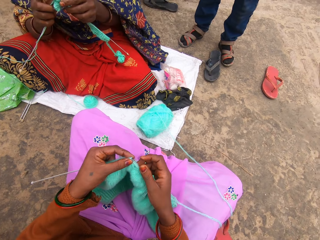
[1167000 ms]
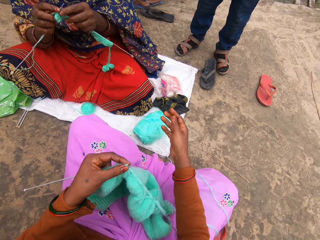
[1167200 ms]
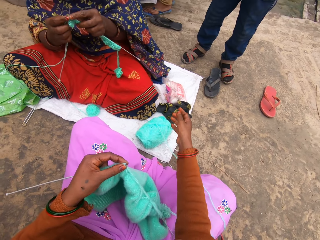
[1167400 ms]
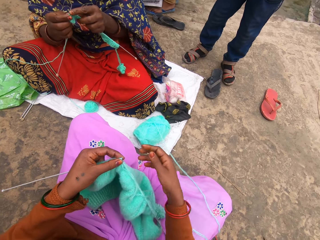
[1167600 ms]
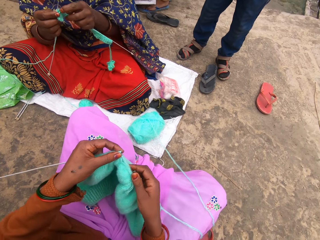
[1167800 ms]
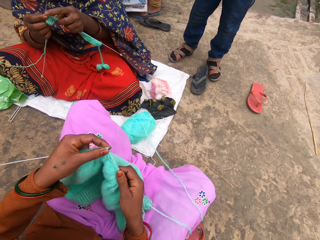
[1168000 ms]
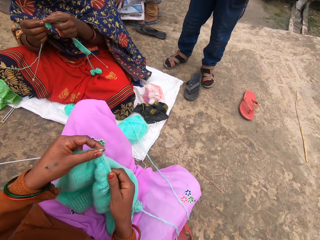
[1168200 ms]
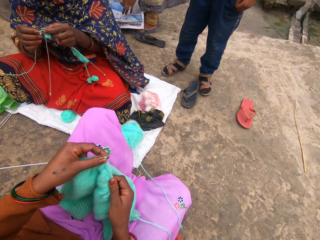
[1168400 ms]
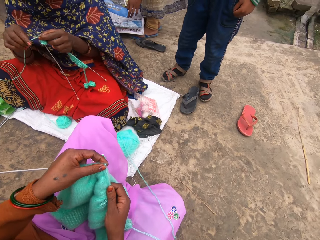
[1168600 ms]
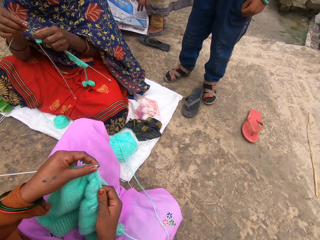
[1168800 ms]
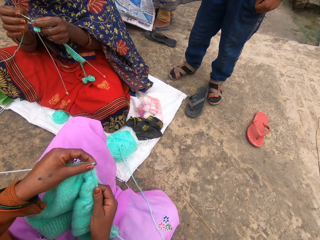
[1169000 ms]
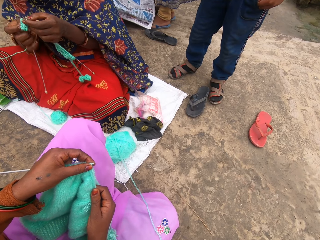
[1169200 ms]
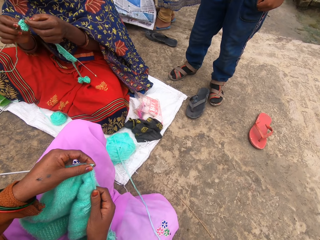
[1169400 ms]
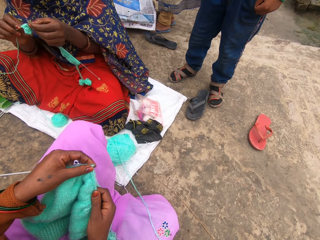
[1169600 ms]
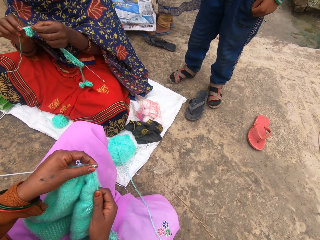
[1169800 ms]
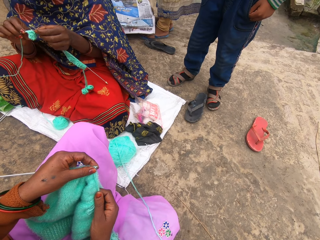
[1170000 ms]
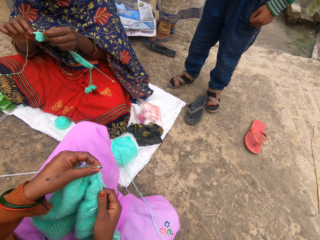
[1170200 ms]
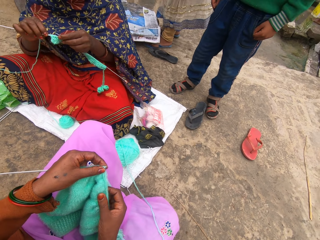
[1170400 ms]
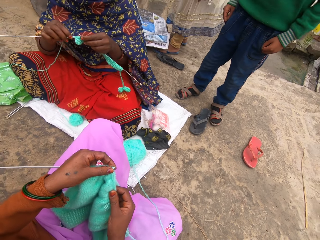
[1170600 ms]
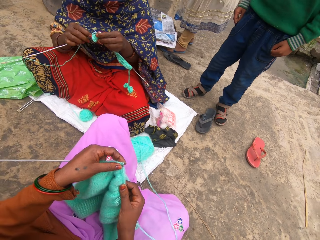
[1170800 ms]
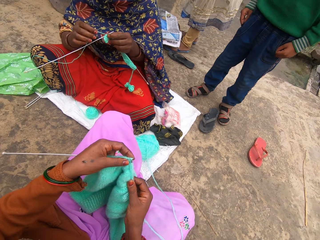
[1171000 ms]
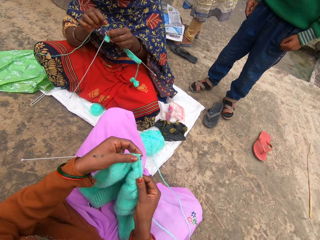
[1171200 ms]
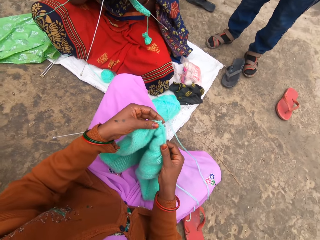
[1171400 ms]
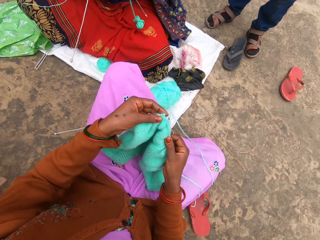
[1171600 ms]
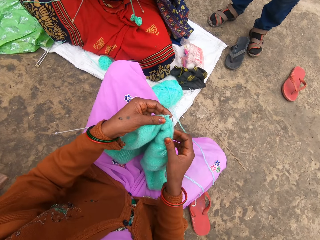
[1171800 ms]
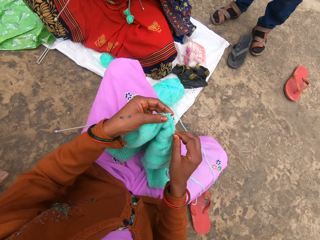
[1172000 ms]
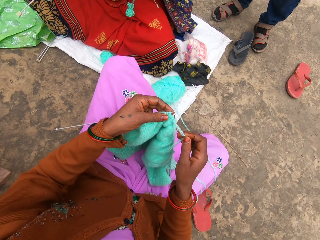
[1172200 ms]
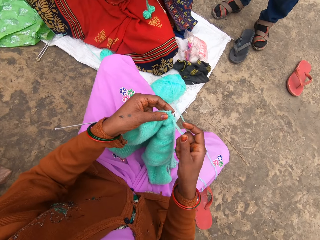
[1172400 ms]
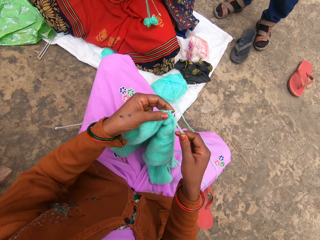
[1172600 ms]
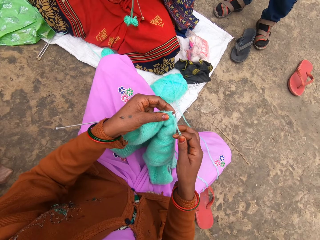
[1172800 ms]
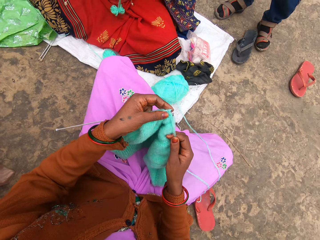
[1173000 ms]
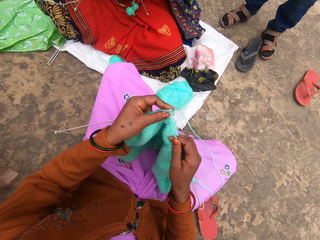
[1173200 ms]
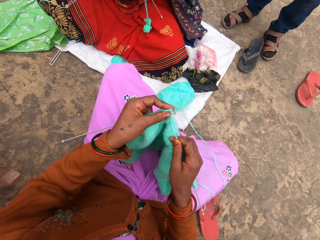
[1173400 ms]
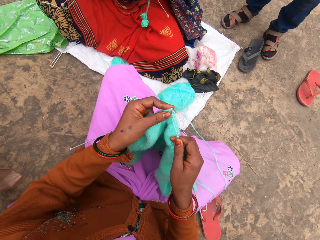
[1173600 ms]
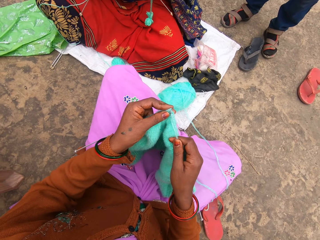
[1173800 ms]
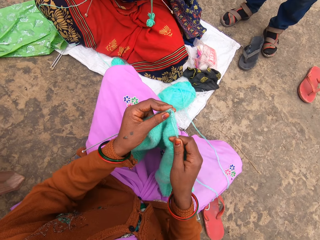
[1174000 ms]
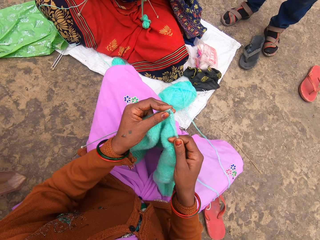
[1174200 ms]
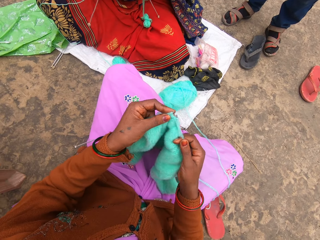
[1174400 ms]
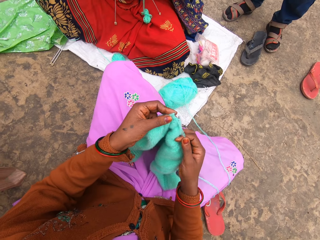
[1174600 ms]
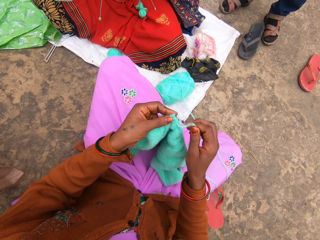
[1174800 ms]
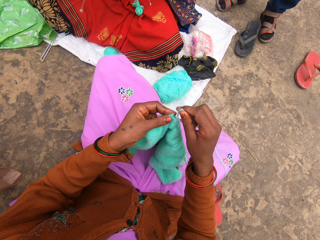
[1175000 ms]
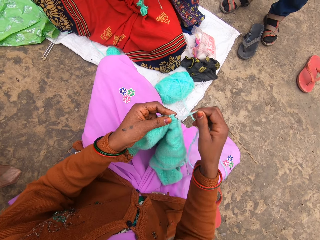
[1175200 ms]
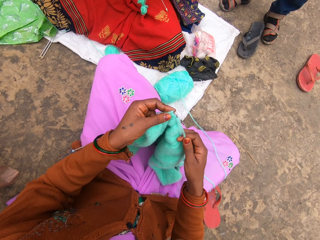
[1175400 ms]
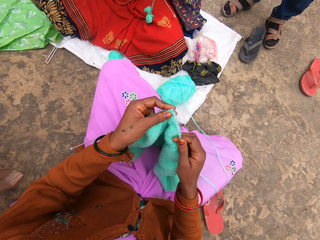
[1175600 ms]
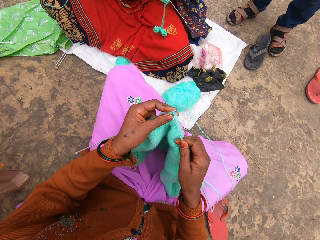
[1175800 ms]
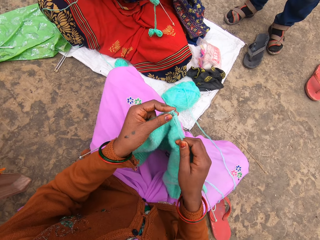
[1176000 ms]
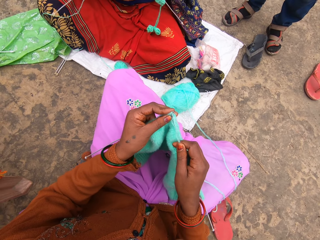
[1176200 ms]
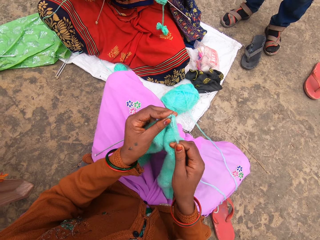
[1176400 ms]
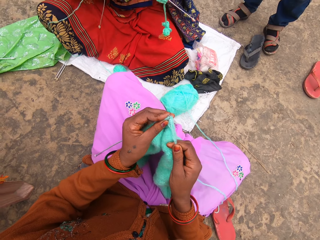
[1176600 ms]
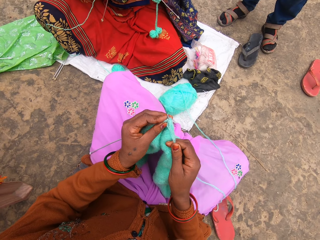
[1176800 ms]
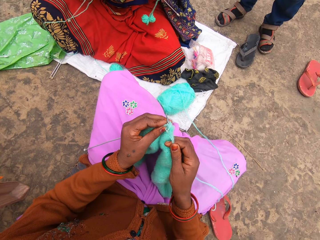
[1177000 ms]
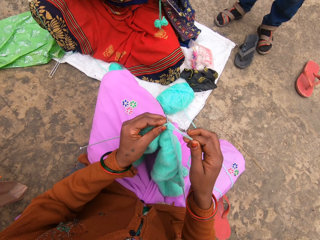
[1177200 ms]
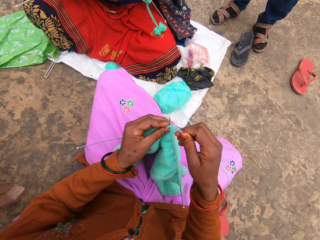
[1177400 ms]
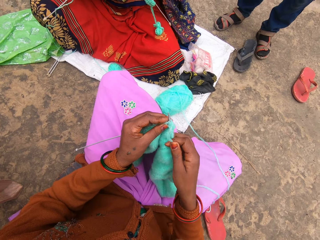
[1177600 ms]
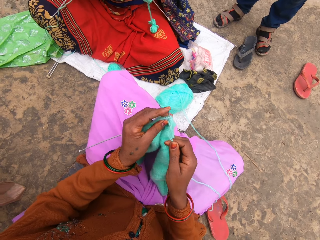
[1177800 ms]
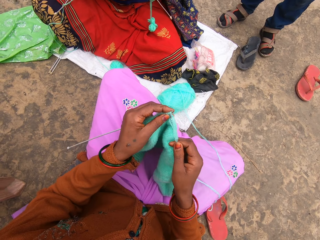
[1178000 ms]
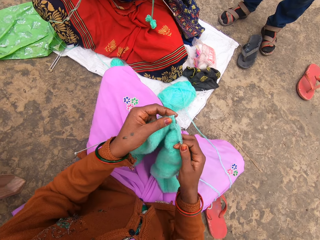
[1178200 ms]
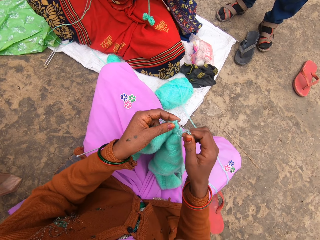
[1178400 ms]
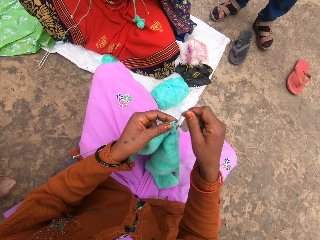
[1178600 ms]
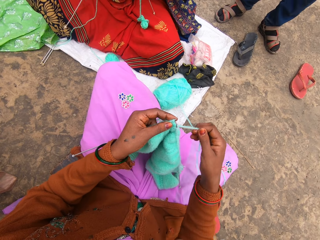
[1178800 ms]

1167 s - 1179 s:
The camera wearer moves a hand. A woman knits. Another woman talks. The camera wearer knits.

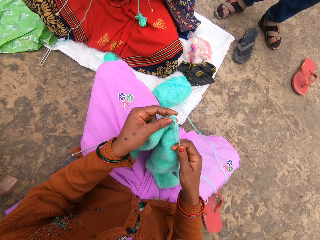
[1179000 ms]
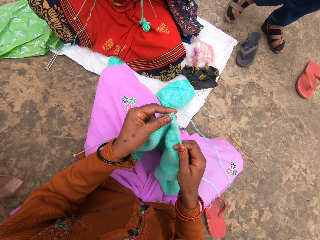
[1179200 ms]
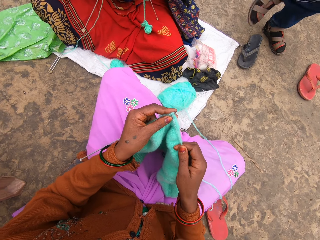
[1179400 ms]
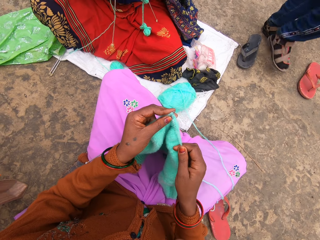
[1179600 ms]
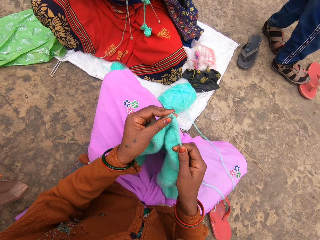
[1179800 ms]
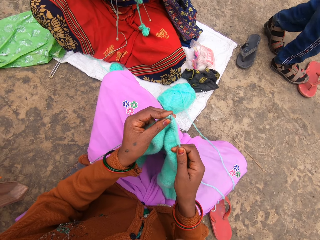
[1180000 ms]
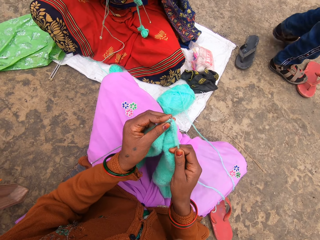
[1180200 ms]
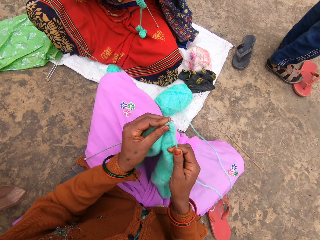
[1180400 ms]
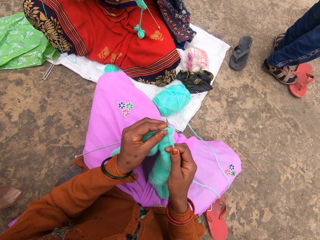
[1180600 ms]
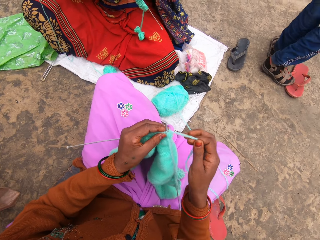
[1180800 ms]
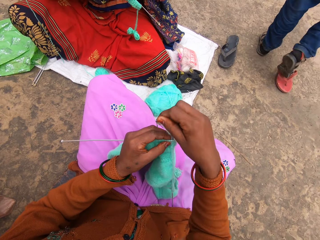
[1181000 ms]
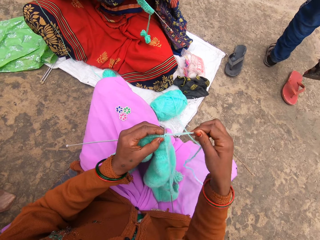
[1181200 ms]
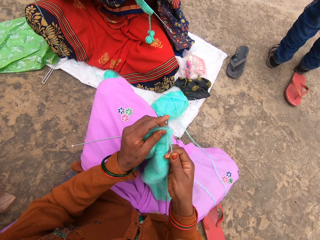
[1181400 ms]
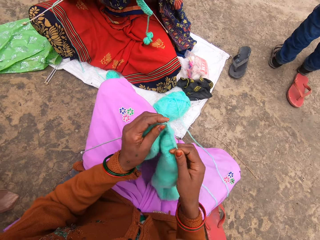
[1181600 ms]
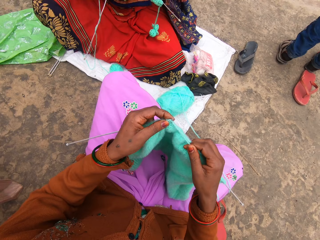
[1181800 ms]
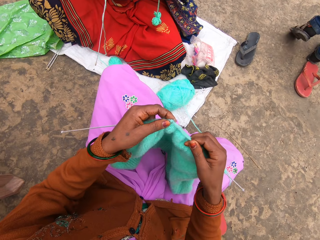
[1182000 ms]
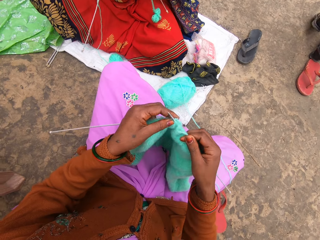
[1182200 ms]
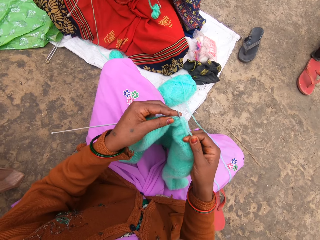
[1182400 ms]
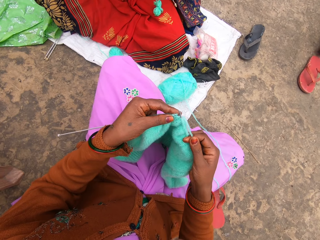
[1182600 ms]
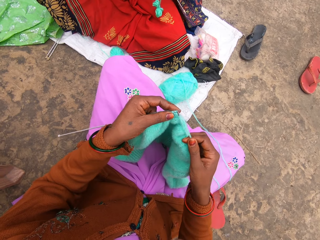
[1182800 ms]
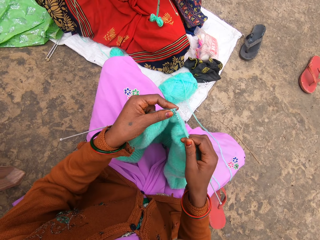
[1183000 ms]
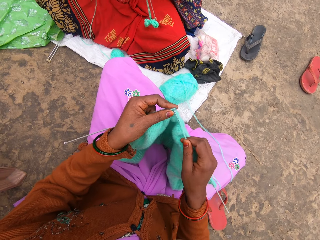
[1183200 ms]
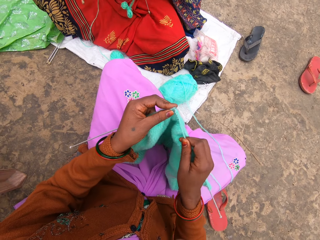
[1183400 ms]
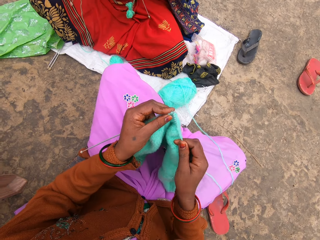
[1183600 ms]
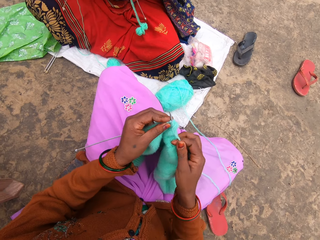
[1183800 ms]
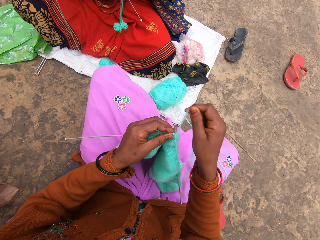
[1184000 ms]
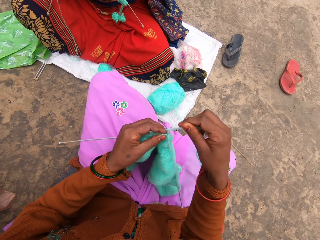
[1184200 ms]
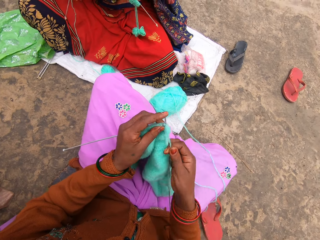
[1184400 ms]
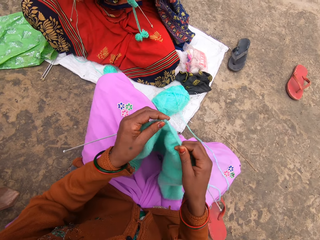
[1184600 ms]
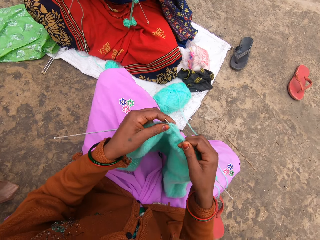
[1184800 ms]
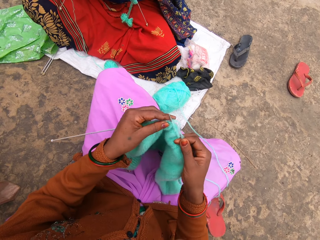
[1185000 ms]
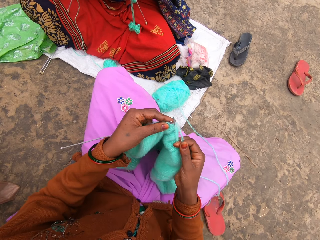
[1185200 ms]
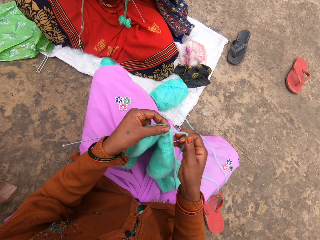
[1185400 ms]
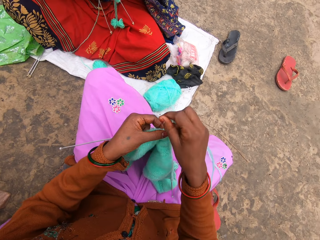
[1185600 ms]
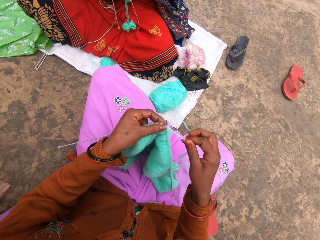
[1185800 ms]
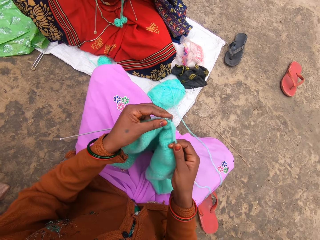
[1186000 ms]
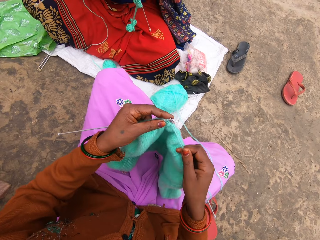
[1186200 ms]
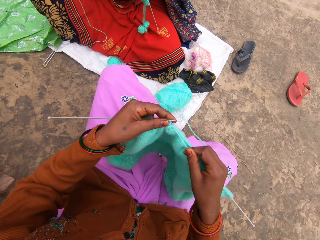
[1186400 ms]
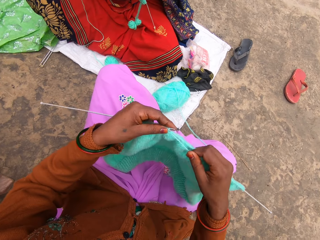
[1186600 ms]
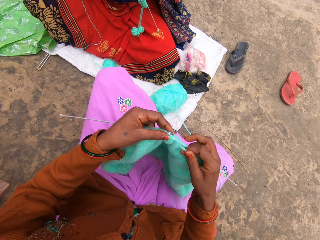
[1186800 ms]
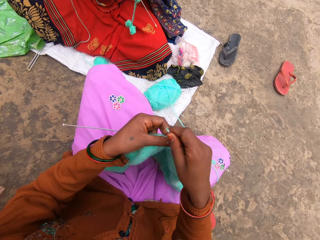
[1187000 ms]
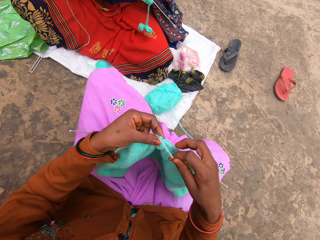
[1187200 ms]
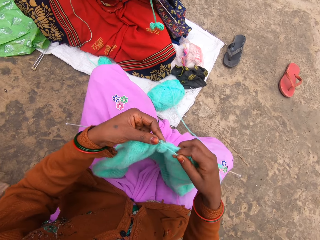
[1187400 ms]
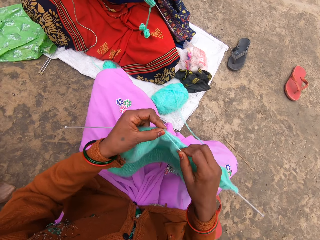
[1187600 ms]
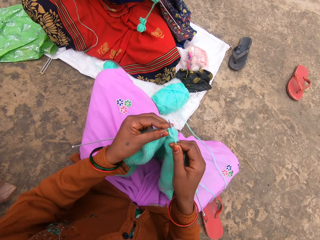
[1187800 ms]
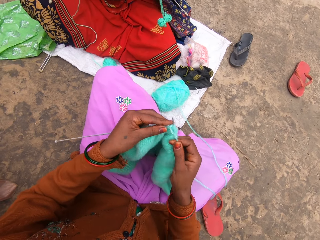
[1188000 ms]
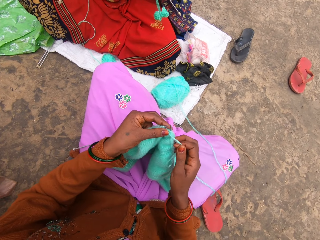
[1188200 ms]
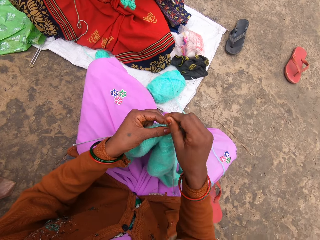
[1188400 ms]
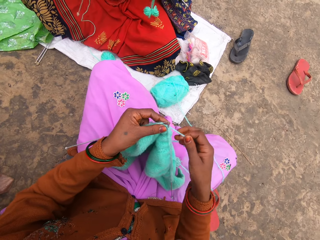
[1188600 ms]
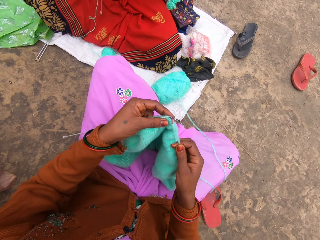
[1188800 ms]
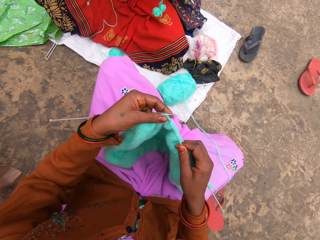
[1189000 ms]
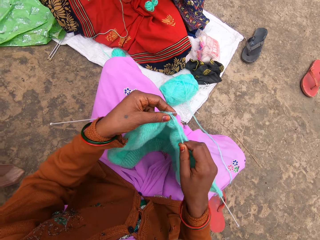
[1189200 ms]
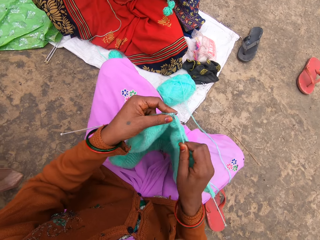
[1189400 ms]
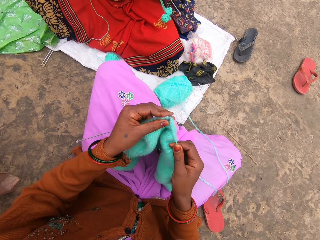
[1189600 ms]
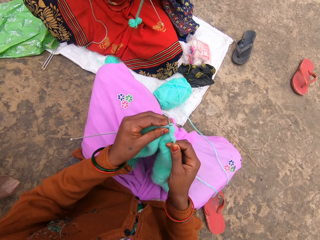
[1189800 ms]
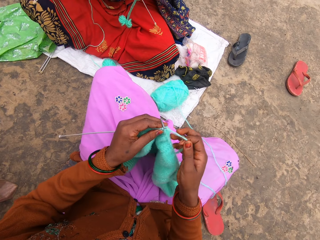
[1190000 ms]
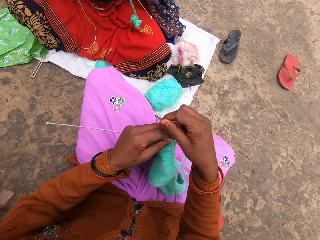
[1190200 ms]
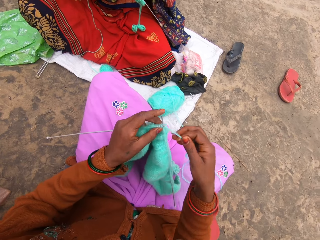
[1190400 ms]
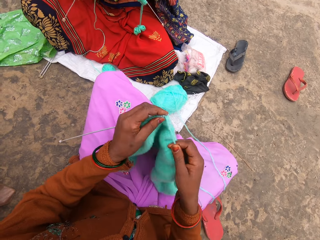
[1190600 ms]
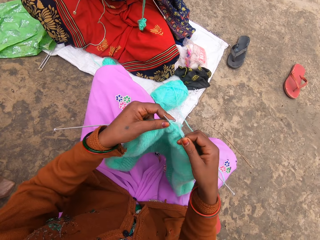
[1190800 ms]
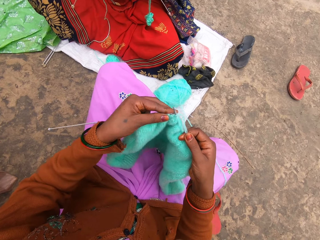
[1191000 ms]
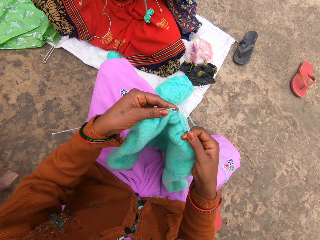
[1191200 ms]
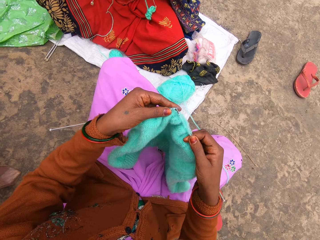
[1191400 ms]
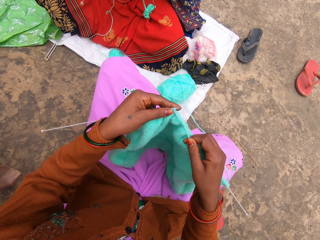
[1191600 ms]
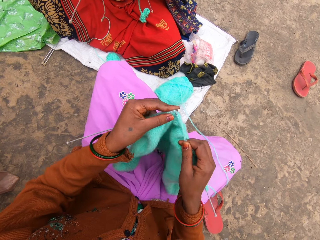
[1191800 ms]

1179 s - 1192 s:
Someone talks. The camera wearer talks to a person. A woman knits.
